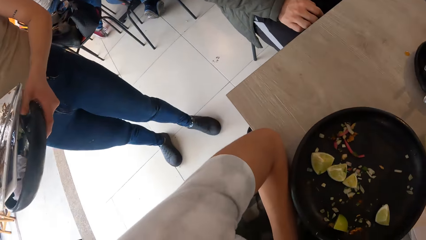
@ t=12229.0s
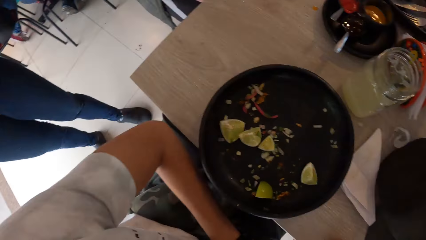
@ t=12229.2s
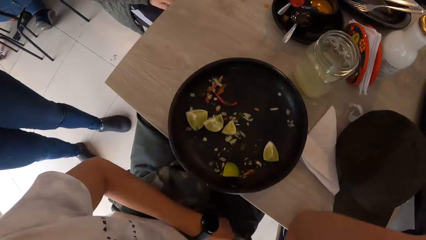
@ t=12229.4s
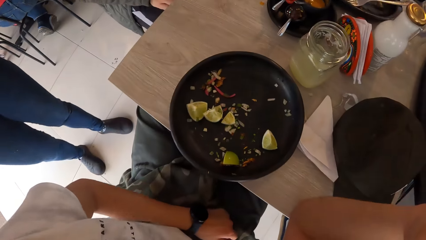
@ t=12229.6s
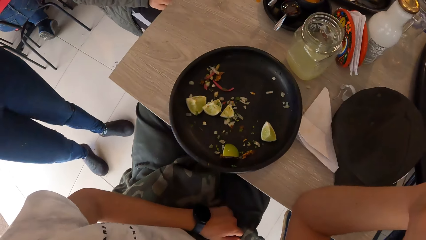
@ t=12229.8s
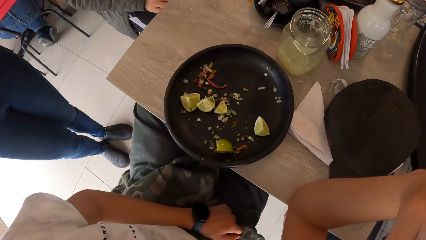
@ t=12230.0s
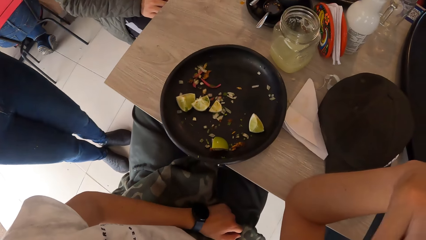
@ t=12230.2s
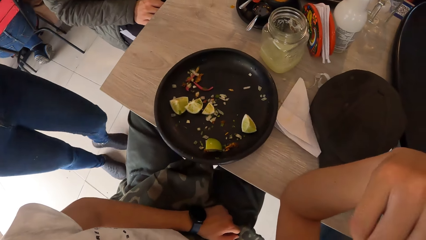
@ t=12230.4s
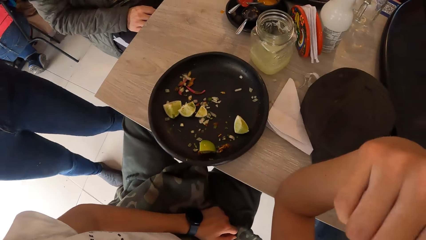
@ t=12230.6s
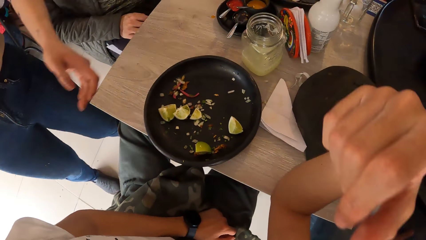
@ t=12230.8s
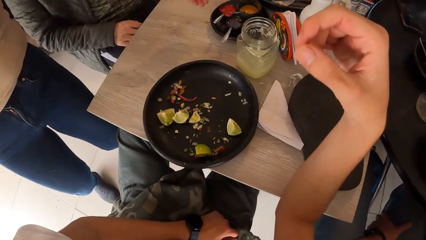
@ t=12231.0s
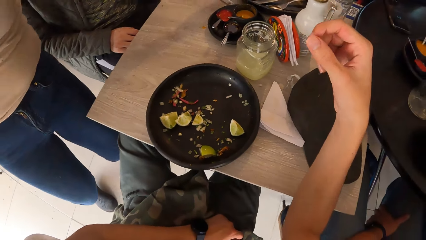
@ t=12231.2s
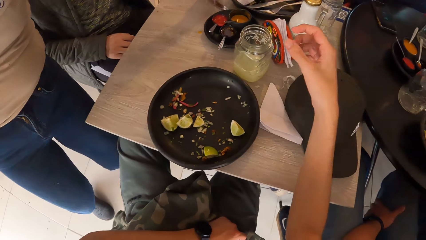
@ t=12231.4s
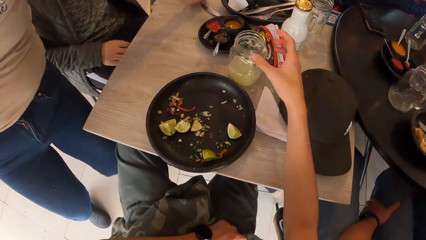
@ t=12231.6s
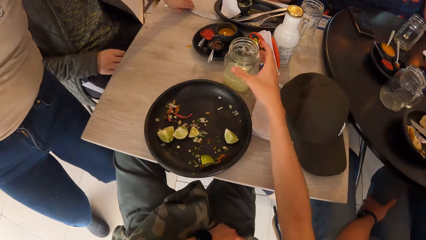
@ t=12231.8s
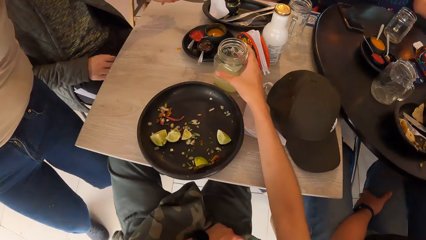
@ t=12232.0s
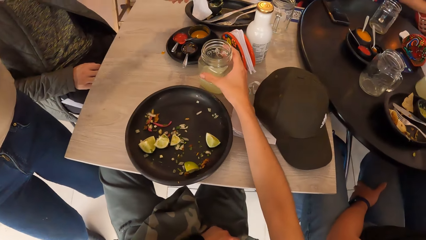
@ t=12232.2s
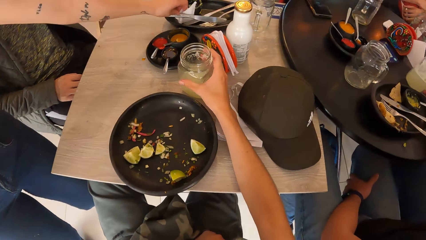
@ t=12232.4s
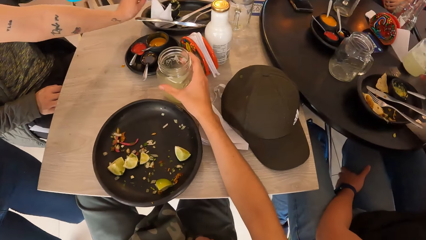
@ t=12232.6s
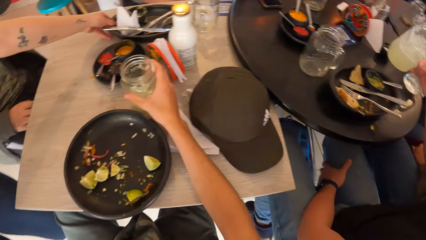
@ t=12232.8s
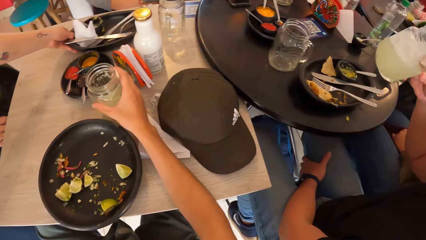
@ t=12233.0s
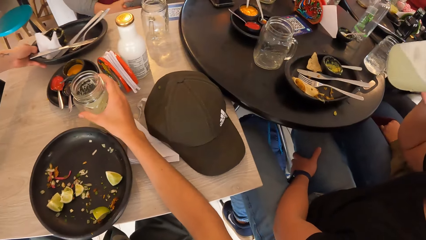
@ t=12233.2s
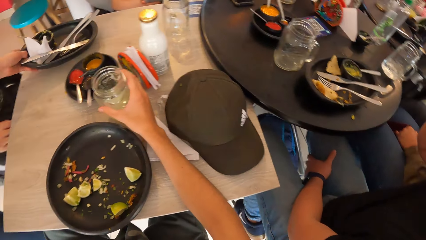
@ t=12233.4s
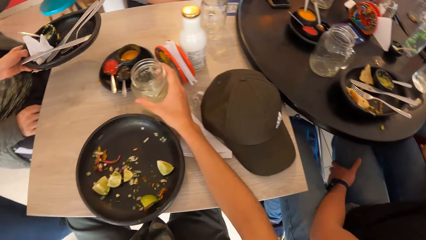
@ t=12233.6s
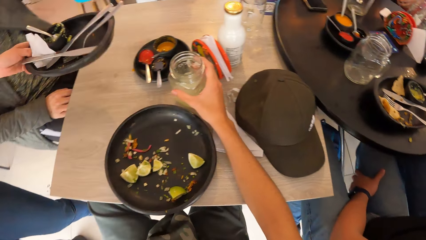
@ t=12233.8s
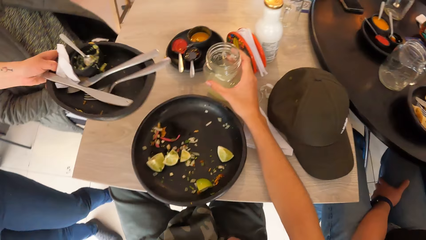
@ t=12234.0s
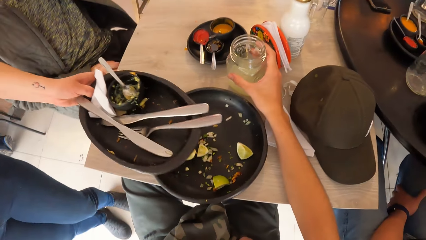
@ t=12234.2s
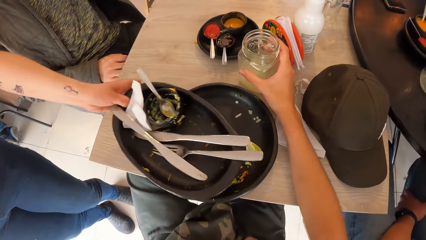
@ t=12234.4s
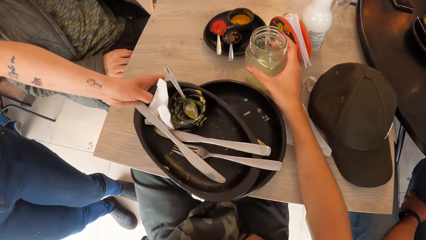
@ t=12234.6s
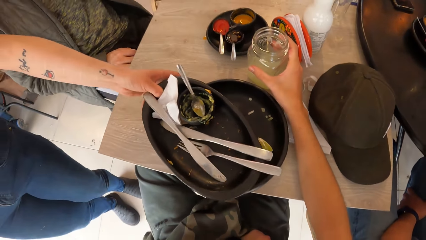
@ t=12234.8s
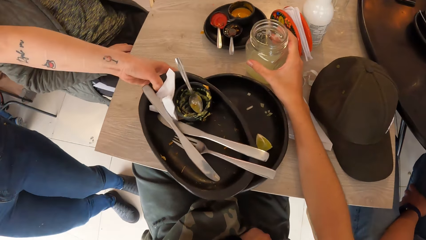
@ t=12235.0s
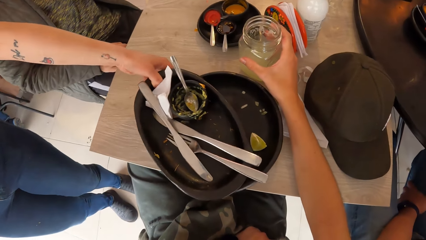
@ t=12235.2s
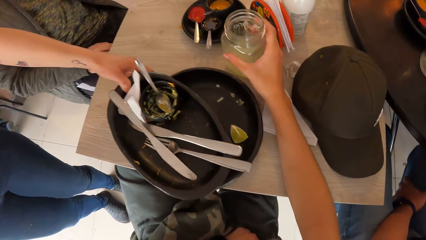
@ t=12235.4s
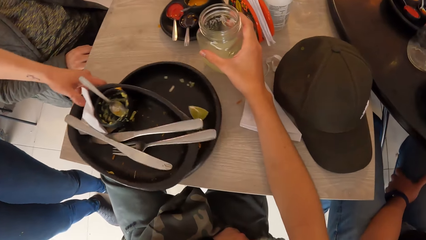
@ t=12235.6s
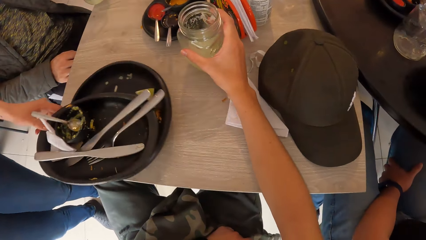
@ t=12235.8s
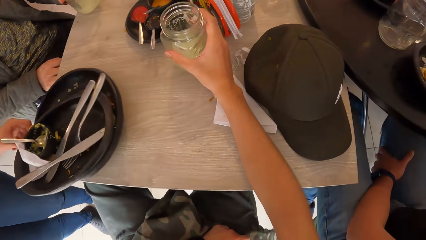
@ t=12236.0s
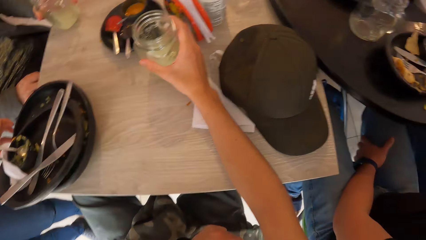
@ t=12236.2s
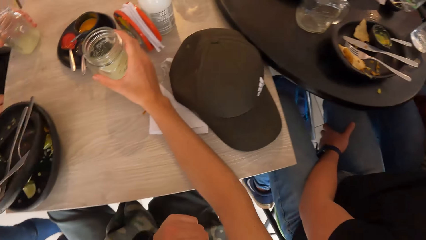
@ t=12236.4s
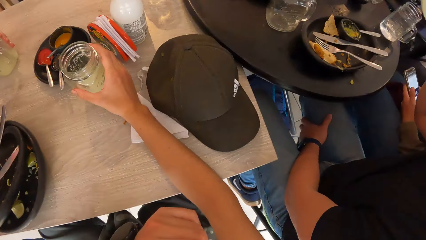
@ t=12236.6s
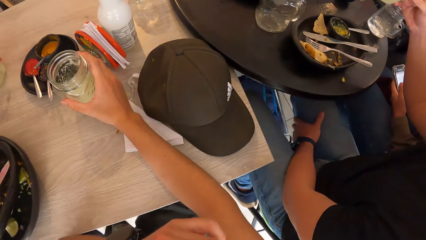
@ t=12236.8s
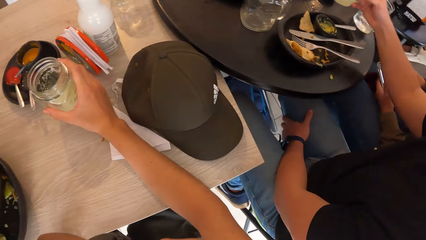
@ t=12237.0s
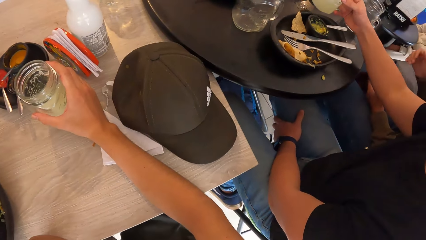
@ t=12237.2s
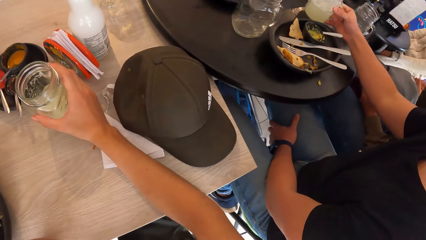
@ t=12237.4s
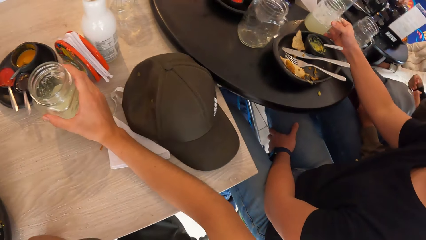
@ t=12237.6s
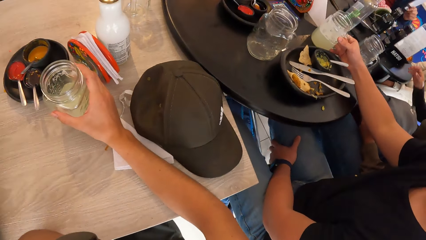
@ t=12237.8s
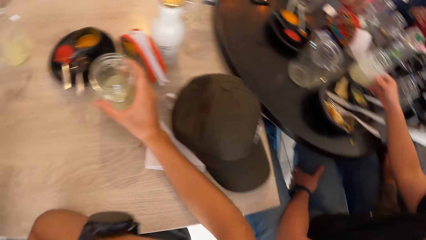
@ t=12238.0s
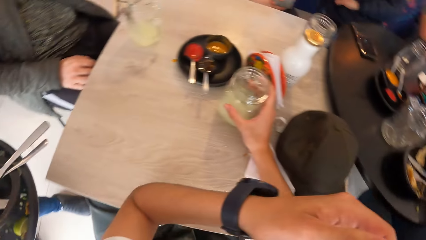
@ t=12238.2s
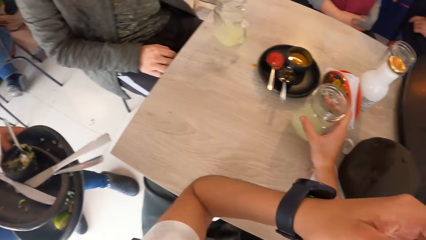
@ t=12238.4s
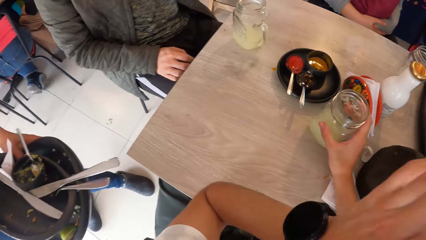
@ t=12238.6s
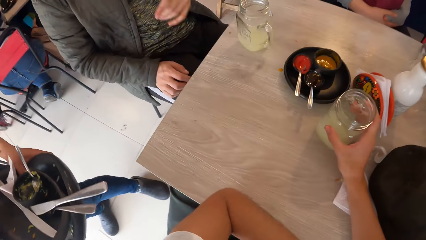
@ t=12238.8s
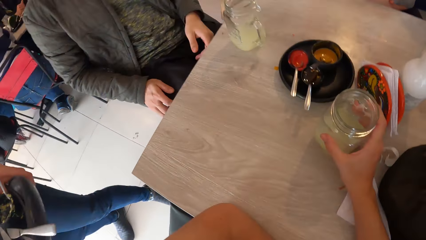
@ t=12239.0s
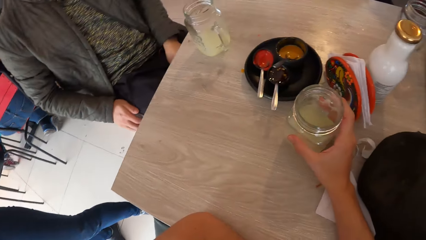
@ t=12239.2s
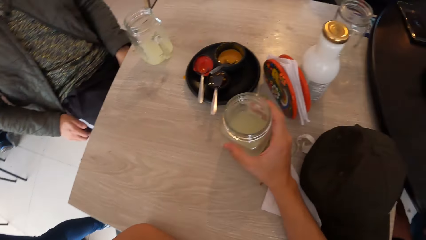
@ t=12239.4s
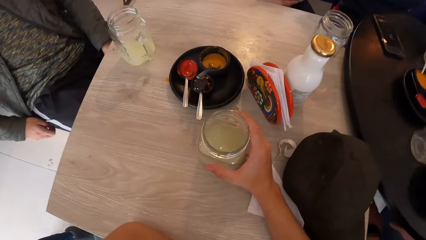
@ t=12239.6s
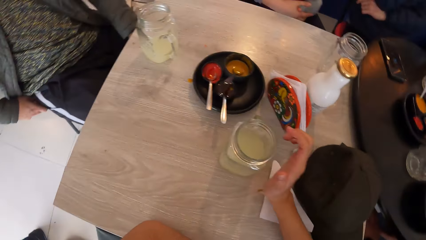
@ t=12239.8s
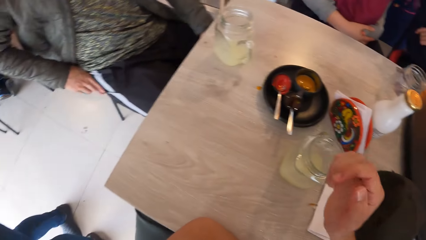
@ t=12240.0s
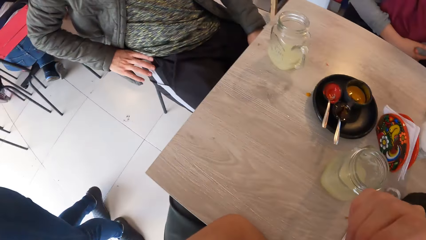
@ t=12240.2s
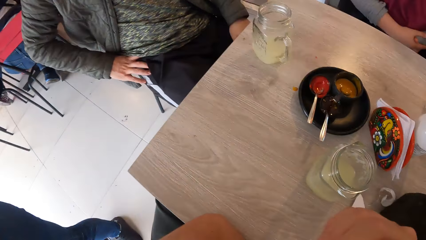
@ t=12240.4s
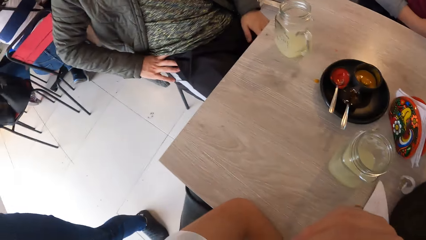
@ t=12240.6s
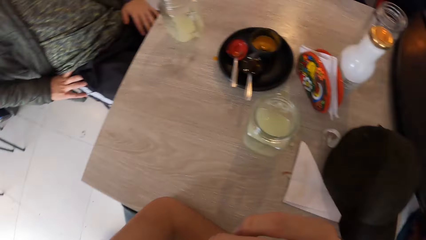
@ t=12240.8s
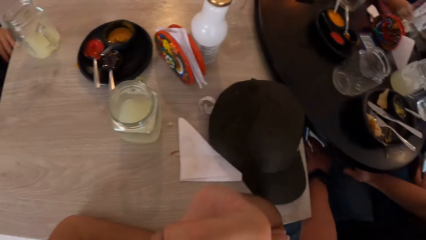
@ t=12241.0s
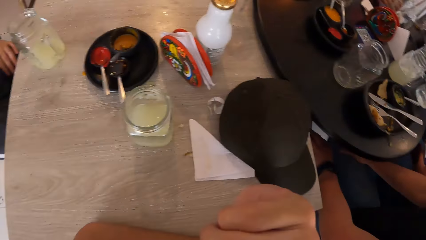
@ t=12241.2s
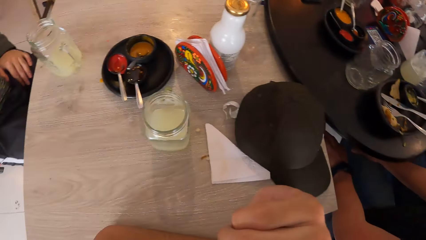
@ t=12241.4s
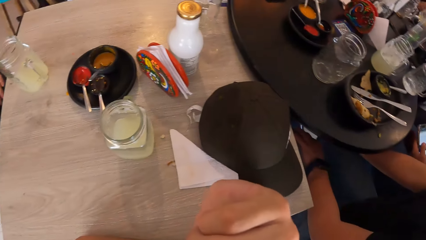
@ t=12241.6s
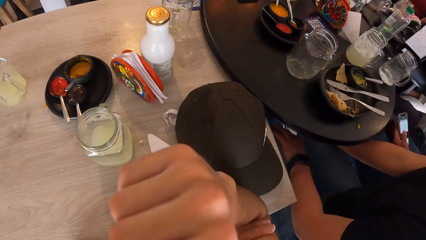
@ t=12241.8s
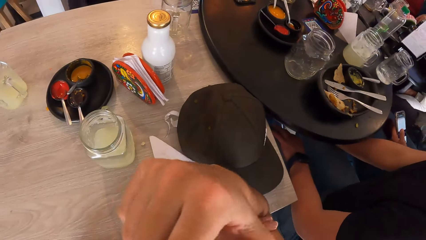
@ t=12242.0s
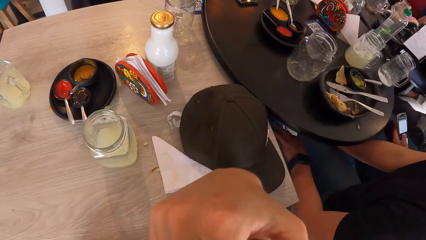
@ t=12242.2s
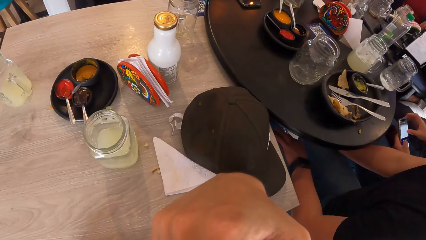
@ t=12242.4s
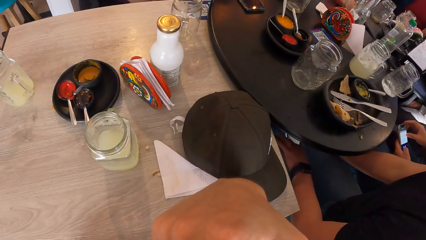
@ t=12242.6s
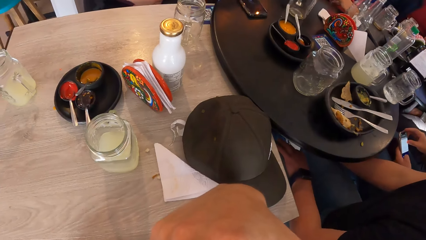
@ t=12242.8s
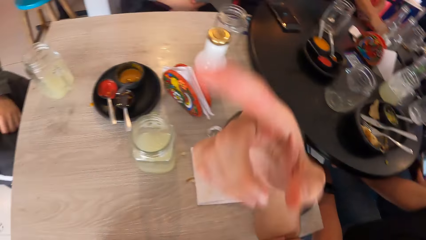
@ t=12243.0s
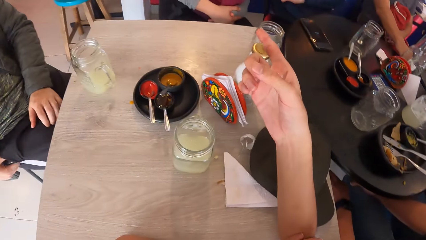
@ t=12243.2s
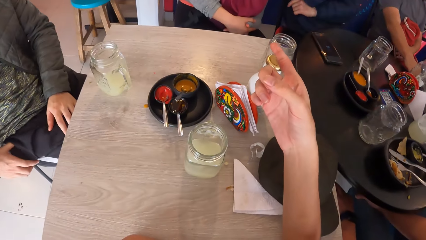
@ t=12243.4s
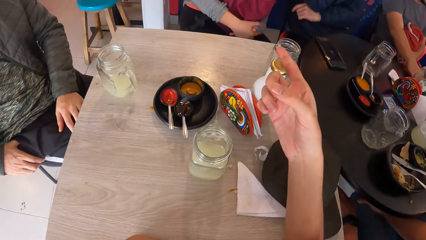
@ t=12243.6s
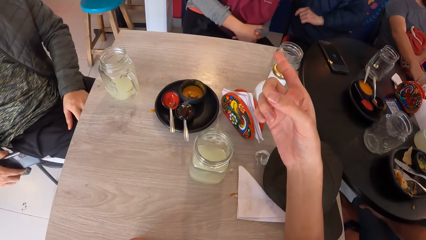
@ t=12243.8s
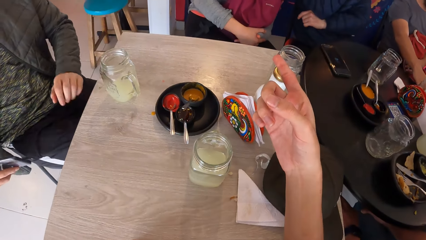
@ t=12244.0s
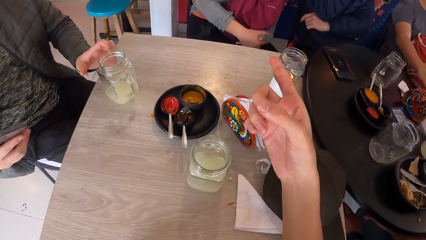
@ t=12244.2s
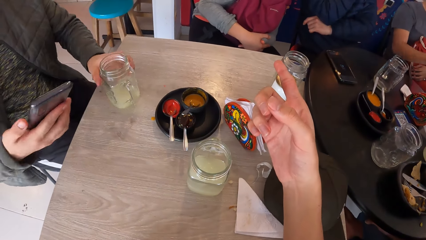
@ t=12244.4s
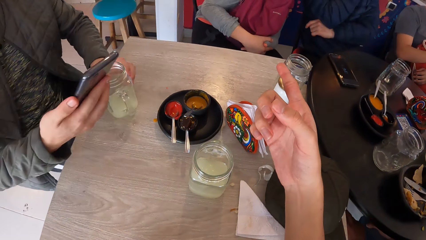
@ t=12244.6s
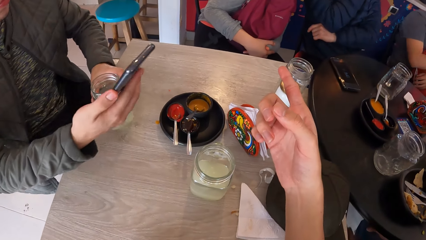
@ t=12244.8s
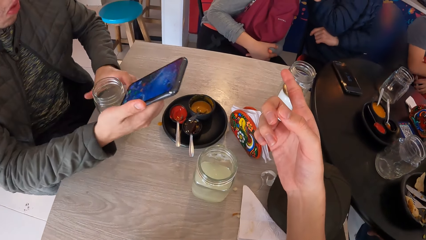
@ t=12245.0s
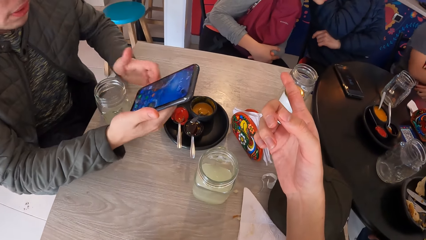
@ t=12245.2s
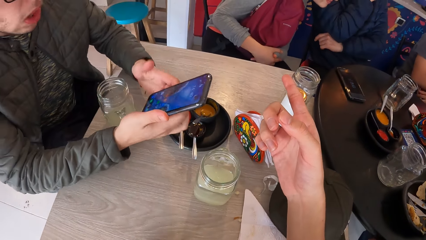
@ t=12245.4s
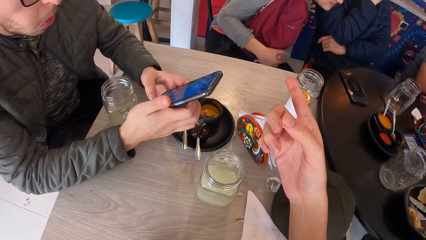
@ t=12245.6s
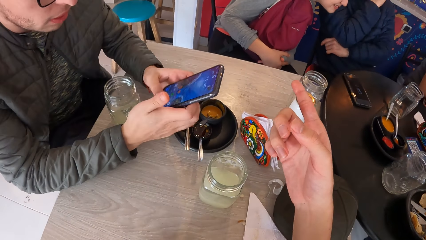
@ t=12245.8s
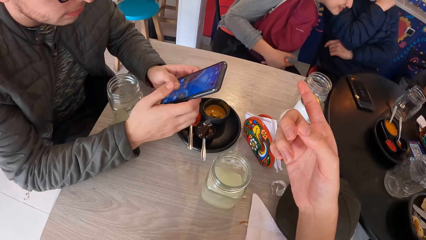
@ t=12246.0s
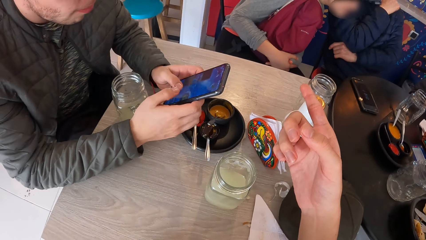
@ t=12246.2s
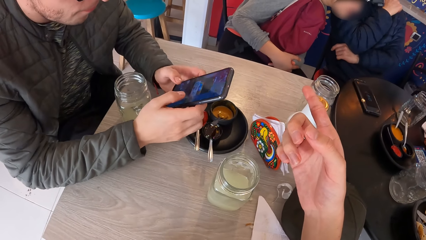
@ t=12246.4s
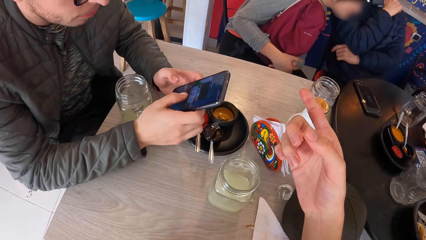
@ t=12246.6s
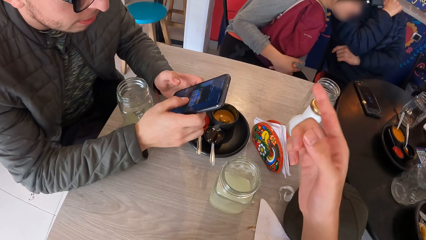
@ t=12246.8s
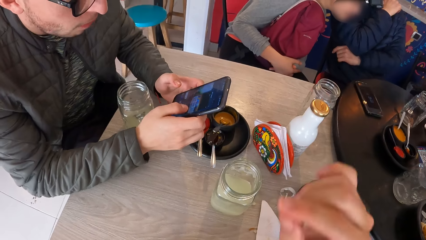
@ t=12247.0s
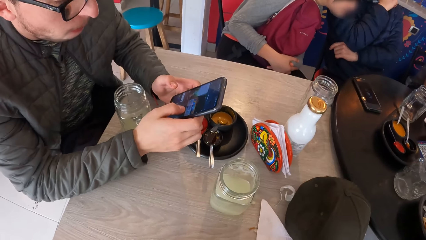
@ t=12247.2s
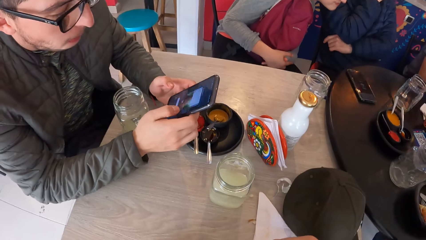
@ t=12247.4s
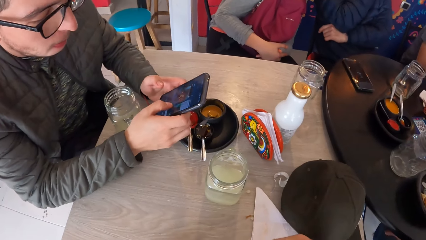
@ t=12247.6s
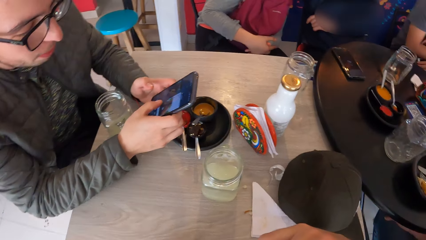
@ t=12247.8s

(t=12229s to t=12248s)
The waiter places the plate in her left hand under some plates in her right hand. The waiter takes a knife from the table with her left hand. The camera wearer holds the cup of lemonade on the table with his right hand. The waiter puts the knife in a plate on the table with her left hand. The first man takes the cup of lemonade from the table with his right hand. The waiter takes the plate from the table with her left hand, places the plate on a plate on the table with her left hand, drags the plates on the table with her left hand, and takes the plates from the table with her left hand. The first man places the cup of lemonade on the table with his right hand. The camera wearer takes his right hand off the cup of lemonade on the table. The woman operates the phone with both hands. The camera wearer points his right hand at the lady. The other man takes the phone from his joggers' pocket with his right hand, moves the cup of lemonade on the table with his left hand, operates the phone with his left hand, and operates the phone with his right hand.
